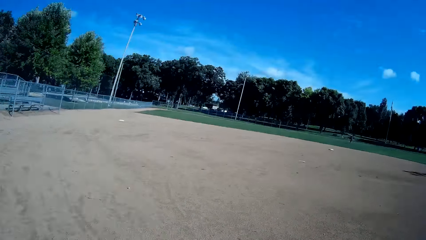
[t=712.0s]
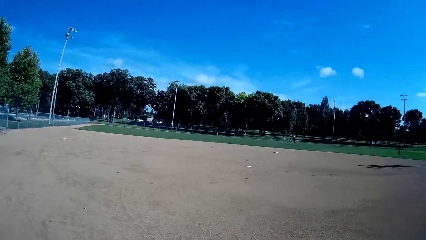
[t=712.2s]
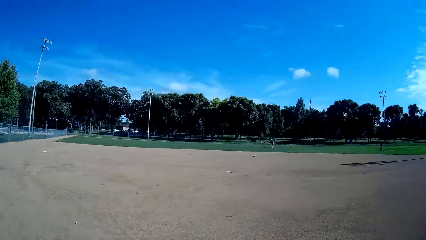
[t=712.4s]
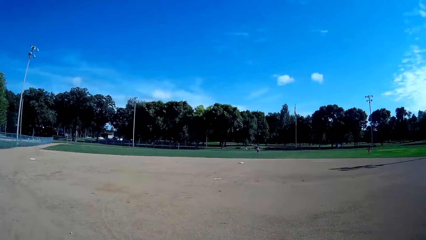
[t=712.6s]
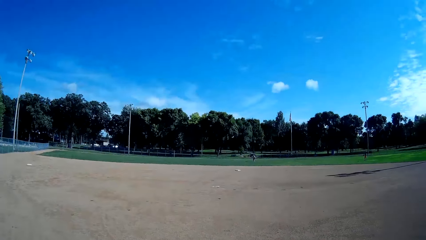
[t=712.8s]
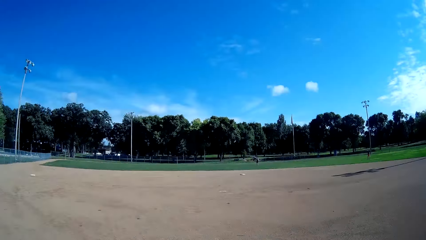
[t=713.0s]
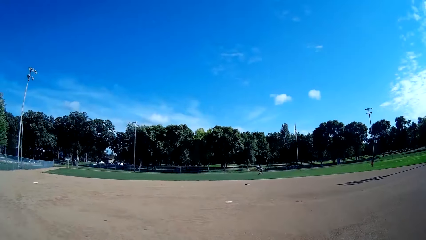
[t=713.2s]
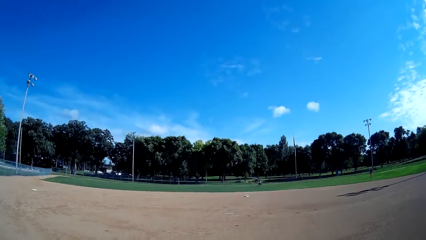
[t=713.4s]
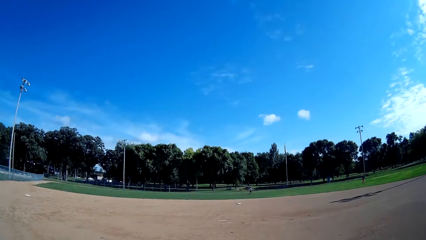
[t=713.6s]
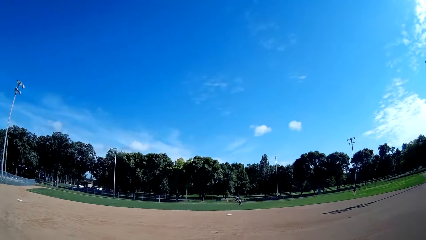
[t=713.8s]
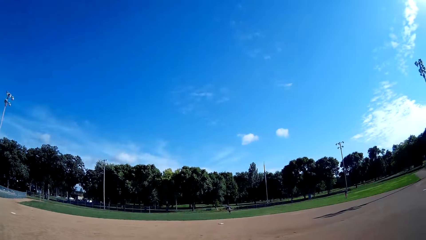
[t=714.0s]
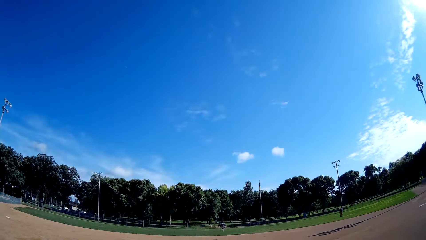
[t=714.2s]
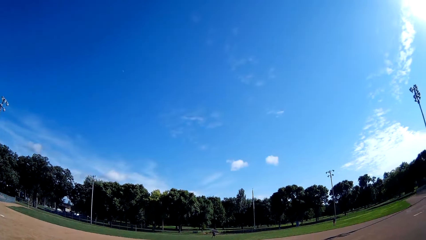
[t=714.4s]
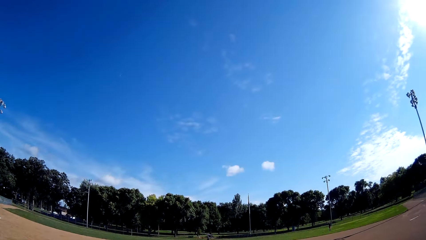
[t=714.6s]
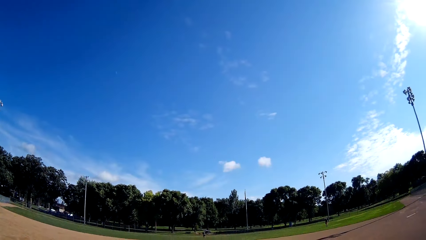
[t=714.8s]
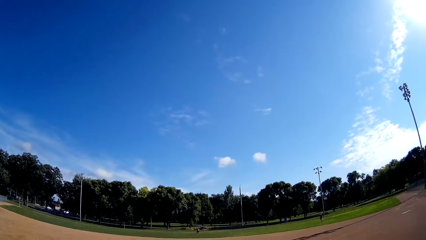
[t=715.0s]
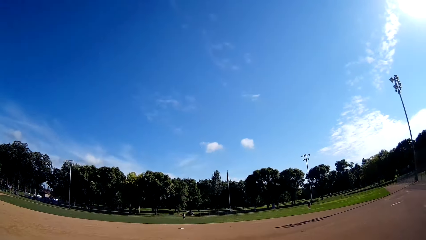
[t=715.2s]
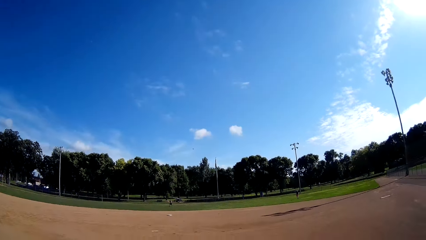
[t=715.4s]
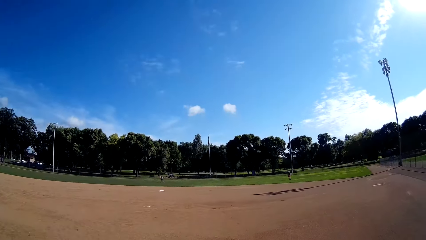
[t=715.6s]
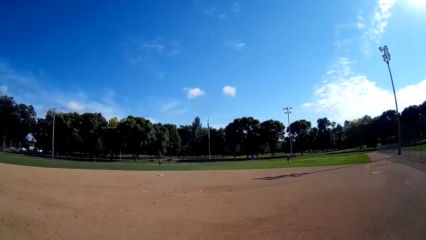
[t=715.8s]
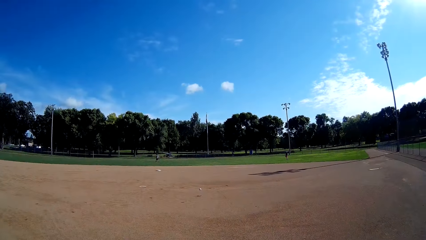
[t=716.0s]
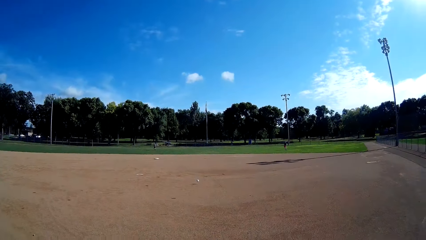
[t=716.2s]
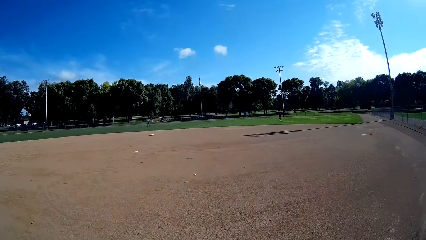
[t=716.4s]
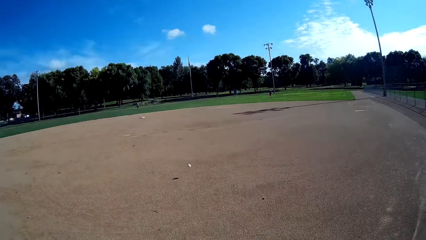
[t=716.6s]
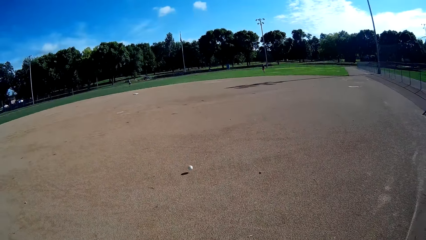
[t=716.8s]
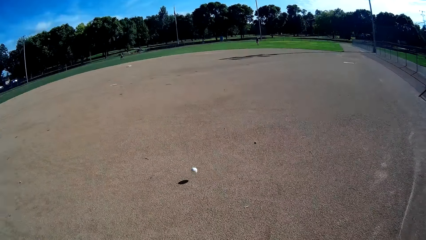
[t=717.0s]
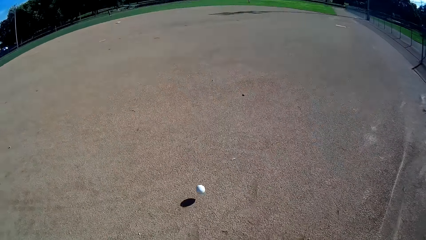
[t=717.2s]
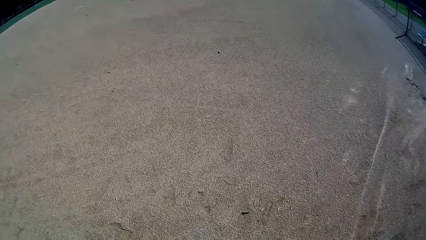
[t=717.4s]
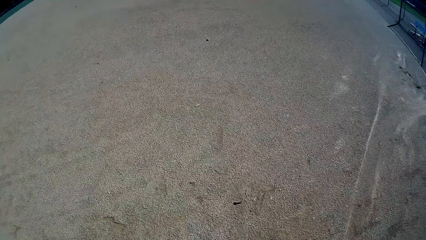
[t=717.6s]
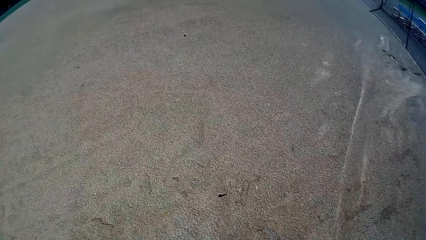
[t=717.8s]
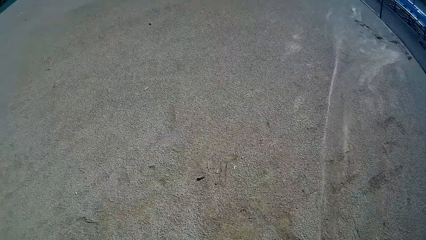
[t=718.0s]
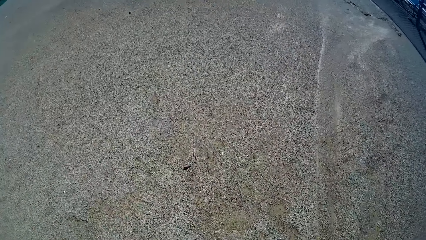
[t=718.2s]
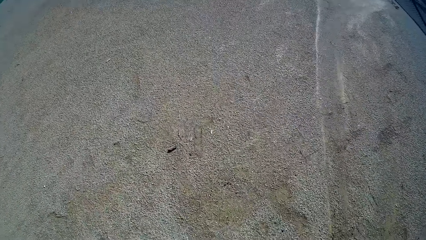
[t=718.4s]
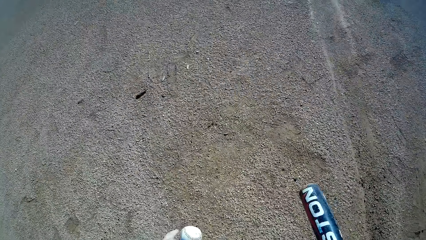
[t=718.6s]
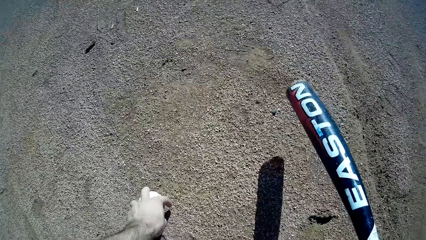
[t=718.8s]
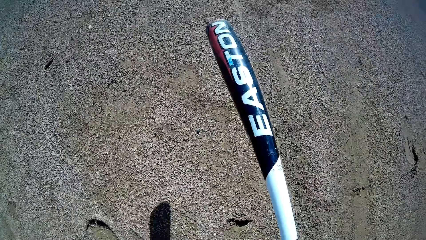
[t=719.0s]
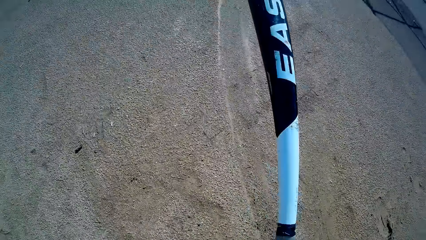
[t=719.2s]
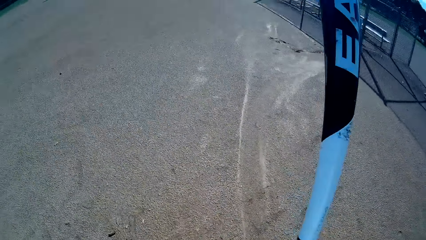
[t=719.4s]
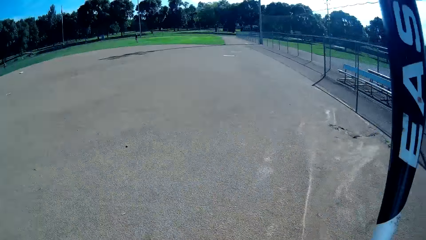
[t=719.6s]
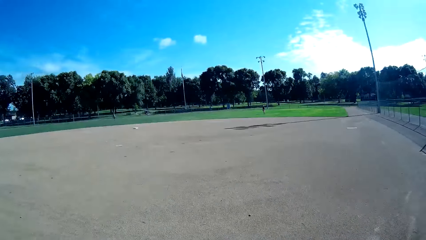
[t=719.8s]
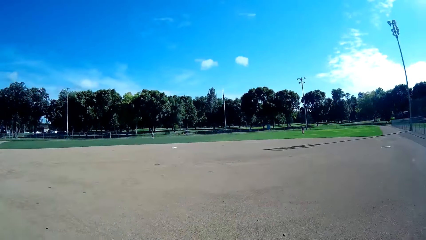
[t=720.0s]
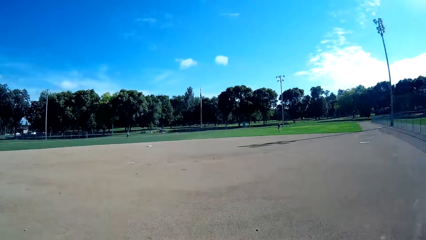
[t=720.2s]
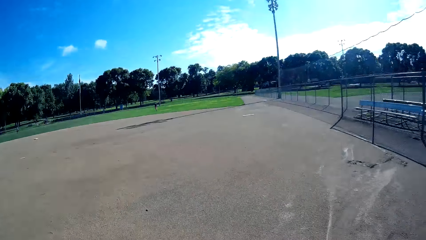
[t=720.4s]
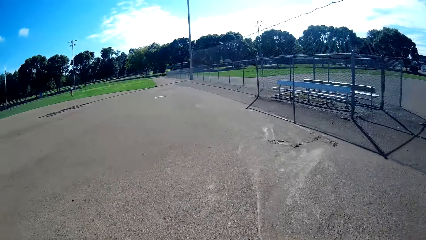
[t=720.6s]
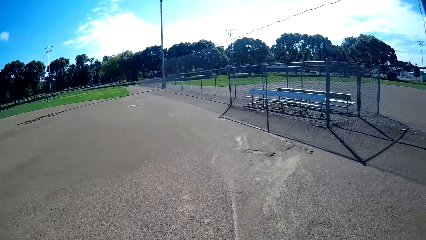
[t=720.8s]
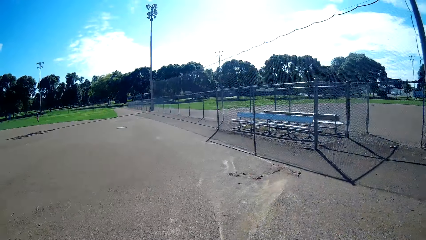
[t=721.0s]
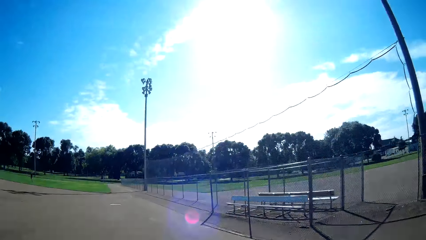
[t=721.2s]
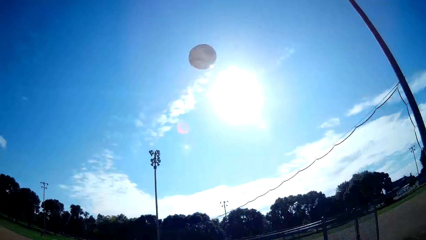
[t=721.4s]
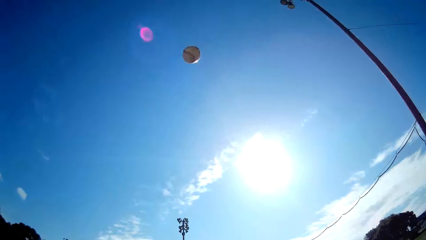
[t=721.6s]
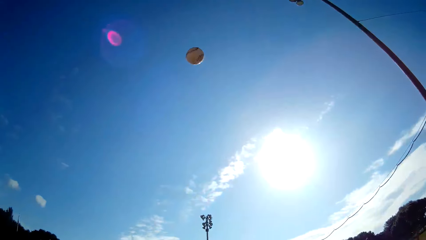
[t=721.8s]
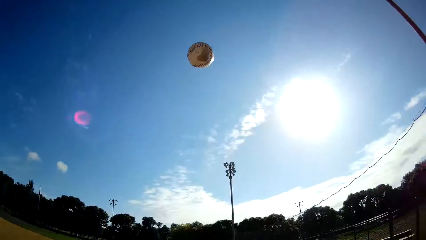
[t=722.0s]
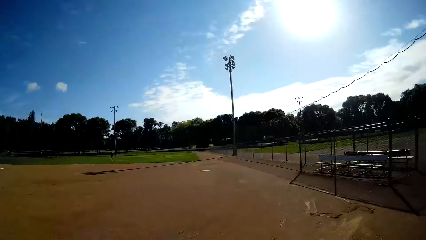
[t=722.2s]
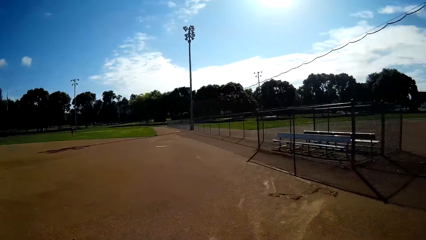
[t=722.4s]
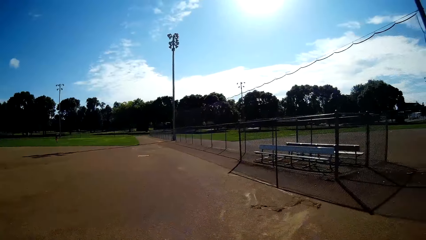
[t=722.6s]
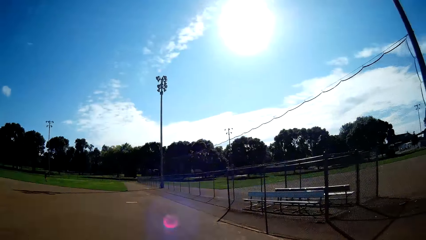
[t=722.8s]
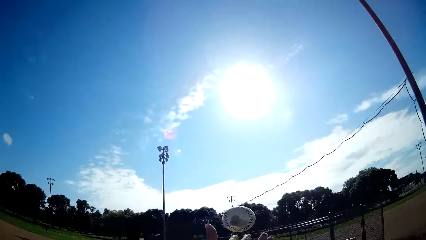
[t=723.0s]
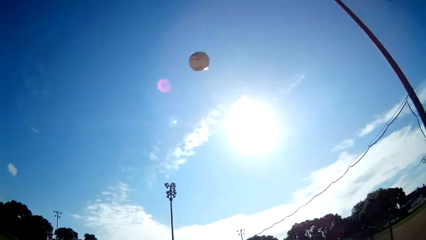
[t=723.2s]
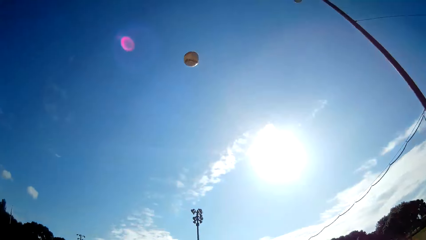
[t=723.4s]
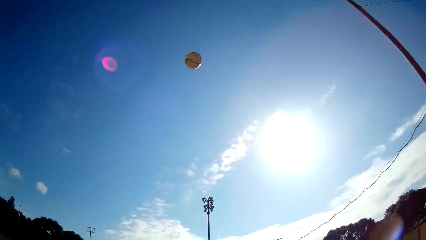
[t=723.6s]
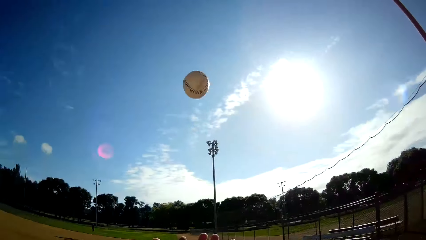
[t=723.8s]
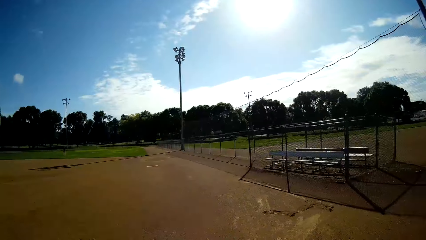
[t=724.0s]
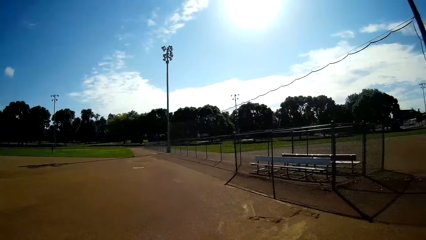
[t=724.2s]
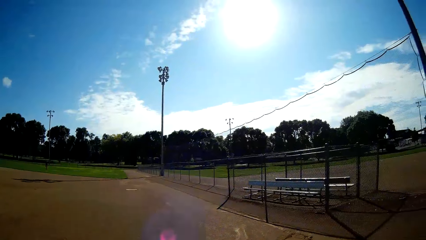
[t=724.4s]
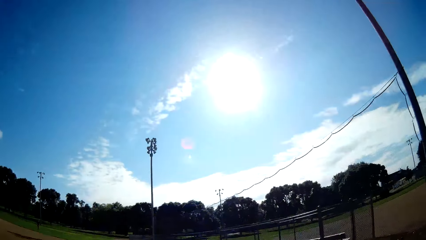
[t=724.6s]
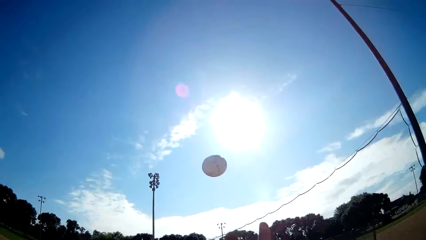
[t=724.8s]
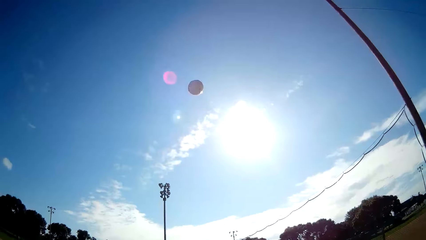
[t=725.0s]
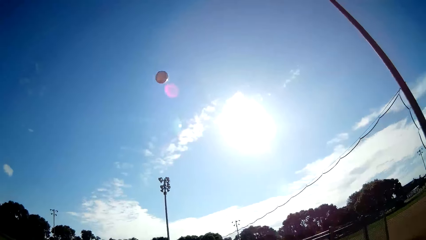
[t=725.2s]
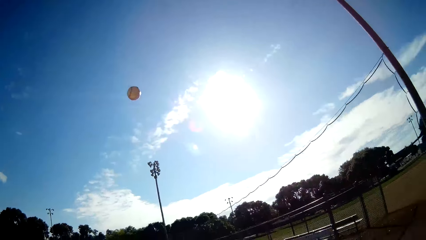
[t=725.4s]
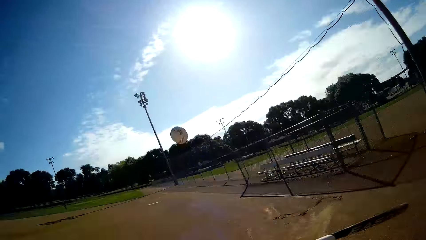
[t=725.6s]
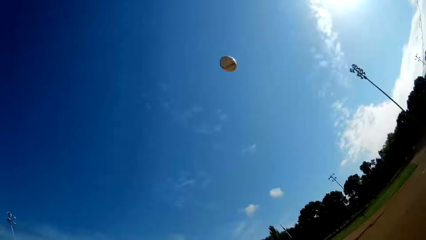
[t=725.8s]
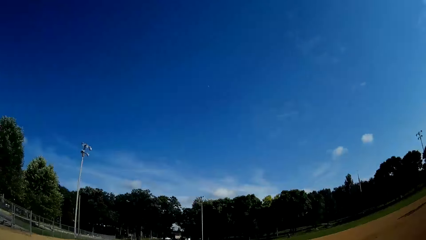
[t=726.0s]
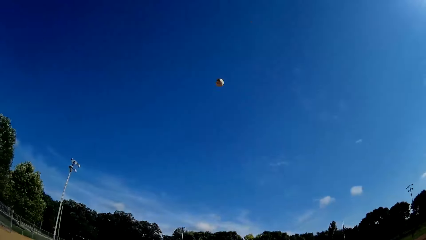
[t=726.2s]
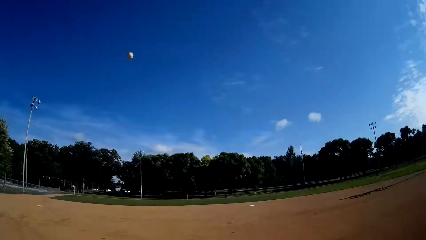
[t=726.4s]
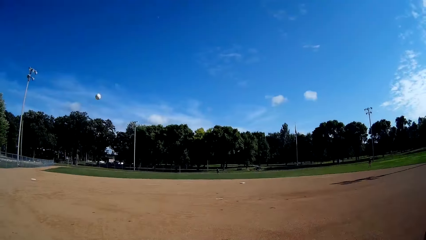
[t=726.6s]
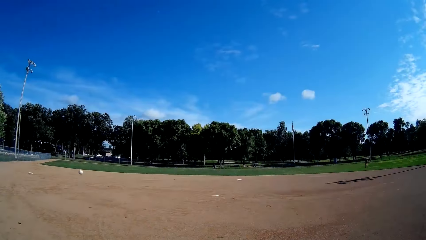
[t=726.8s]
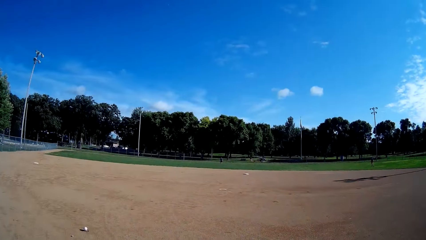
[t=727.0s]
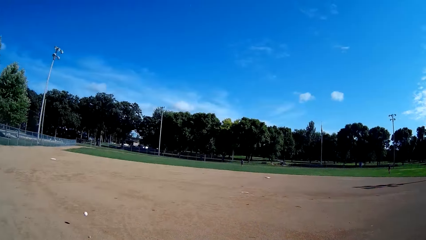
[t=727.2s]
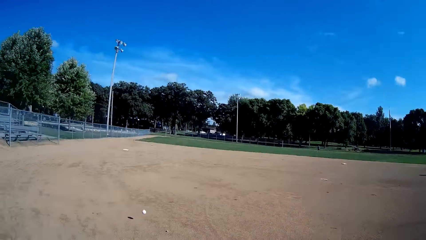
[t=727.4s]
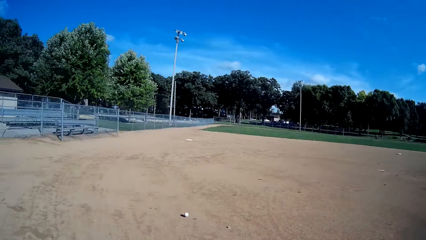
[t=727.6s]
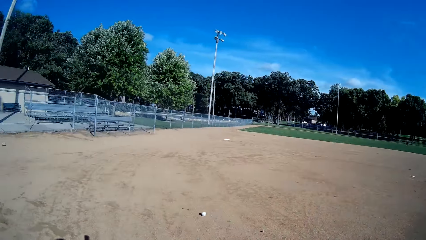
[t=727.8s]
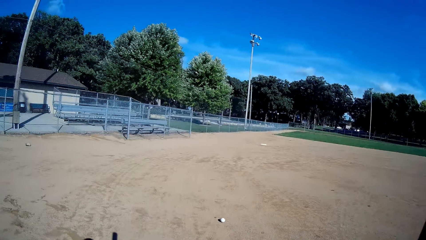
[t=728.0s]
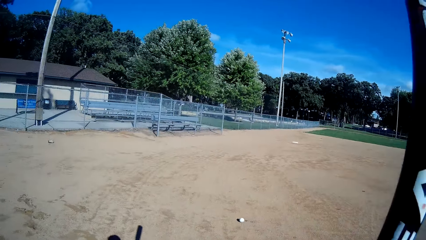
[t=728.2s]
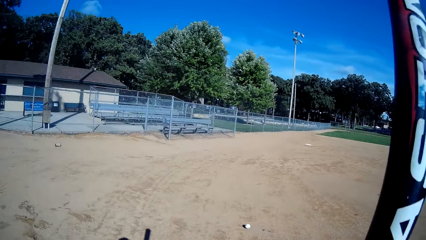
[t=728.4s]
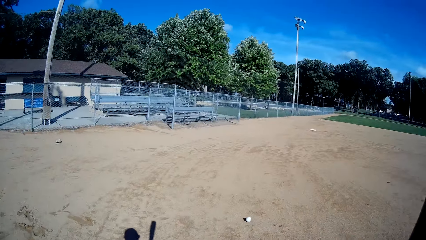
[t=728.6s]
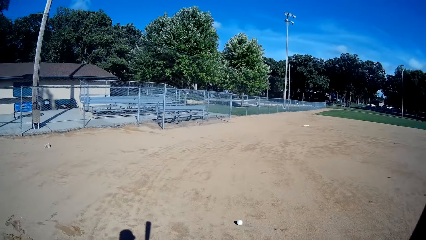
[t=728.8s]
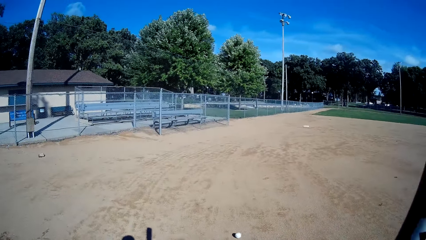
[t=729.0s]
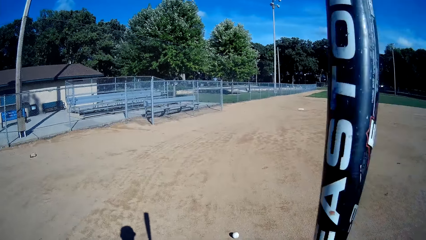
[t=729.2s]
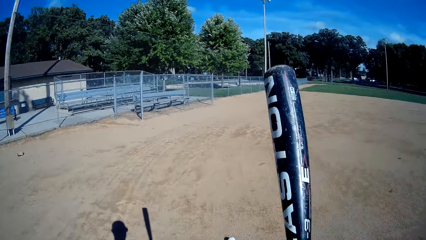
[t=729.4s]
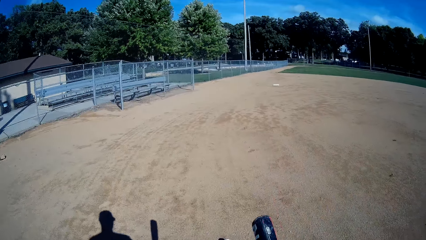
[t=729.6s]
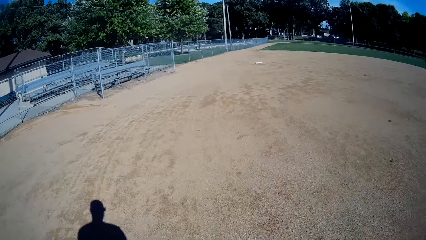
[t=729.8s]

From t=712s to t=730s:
The camera wearer stares around the pitch. A man hits the cricket ball. The camera wearer picks up the baseball or cricket ball from the ground. They play baseball in the pitch to the man. They throw the cricket ball up repeatedly. They walk around the pitch towards the cricket ball.
